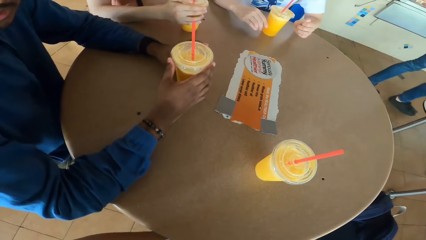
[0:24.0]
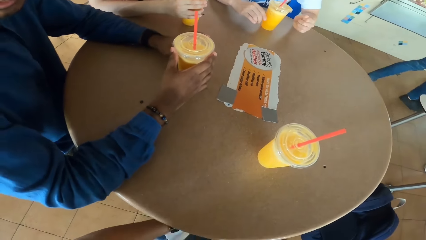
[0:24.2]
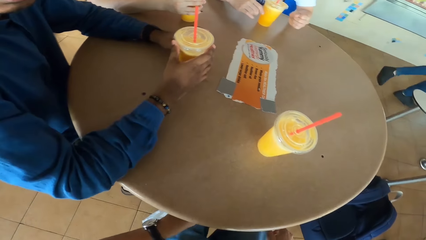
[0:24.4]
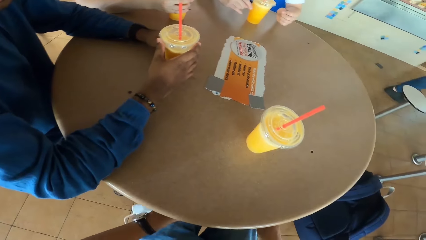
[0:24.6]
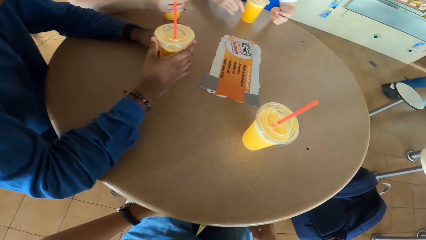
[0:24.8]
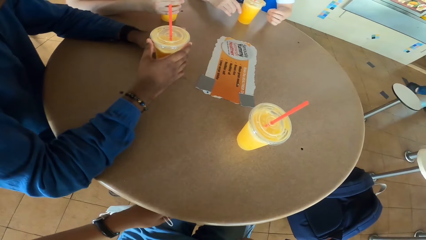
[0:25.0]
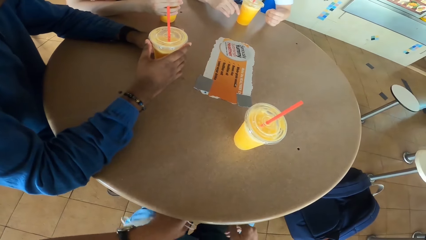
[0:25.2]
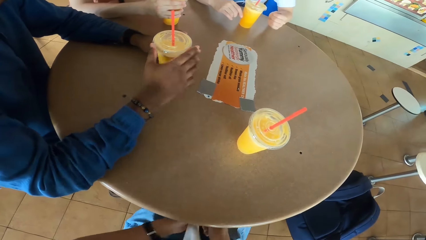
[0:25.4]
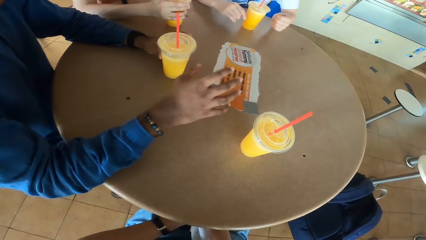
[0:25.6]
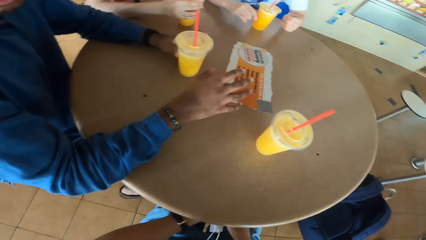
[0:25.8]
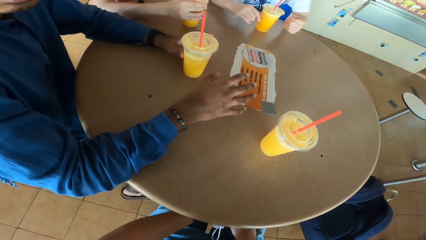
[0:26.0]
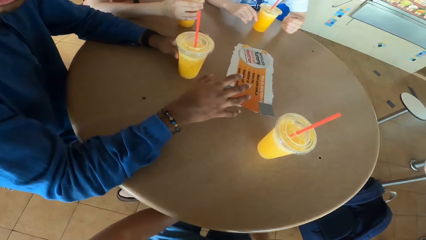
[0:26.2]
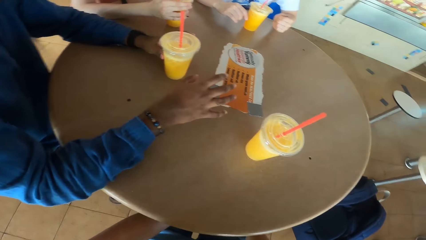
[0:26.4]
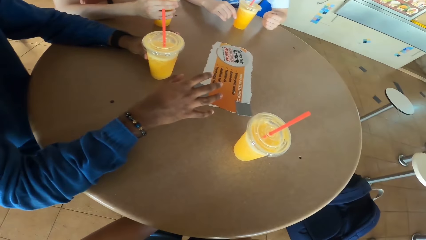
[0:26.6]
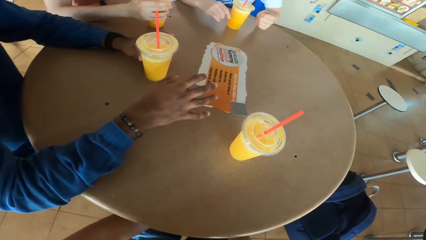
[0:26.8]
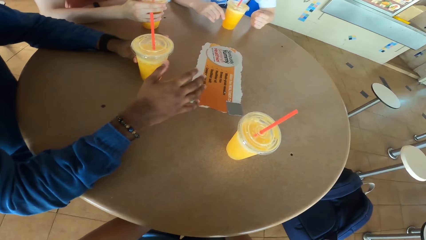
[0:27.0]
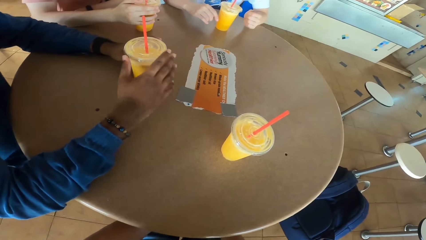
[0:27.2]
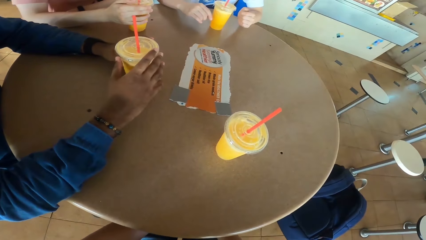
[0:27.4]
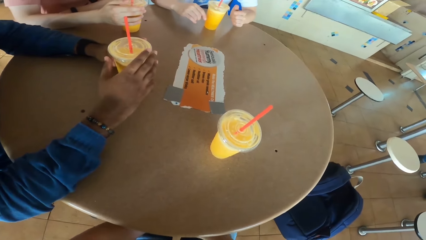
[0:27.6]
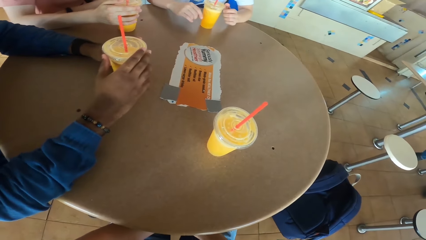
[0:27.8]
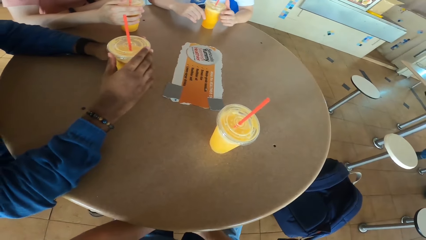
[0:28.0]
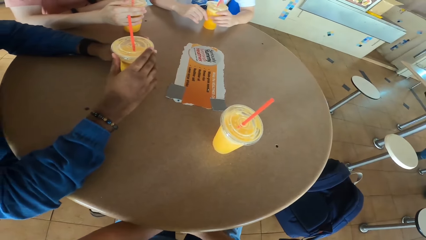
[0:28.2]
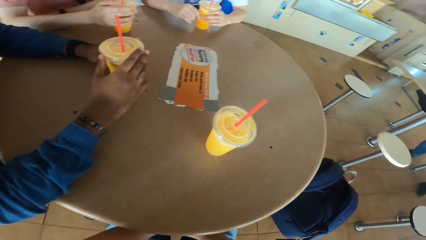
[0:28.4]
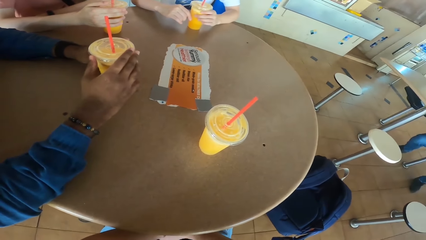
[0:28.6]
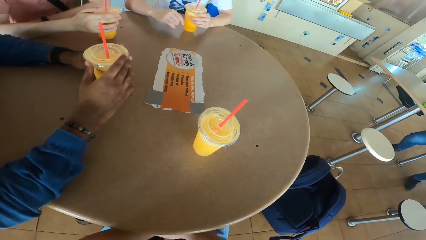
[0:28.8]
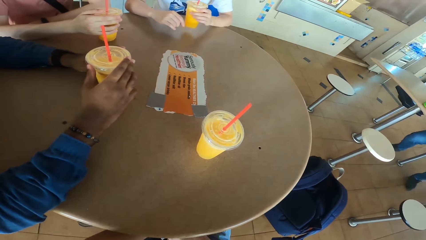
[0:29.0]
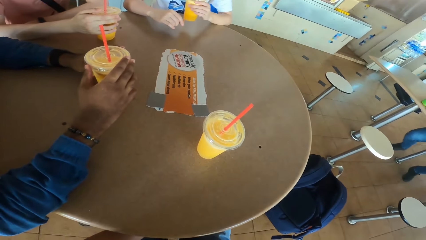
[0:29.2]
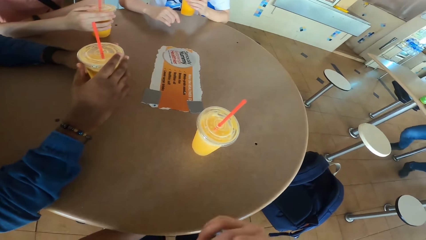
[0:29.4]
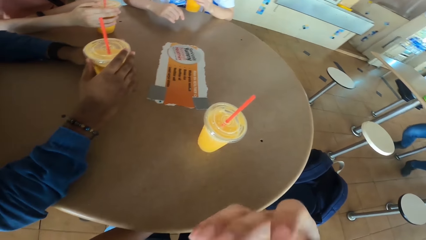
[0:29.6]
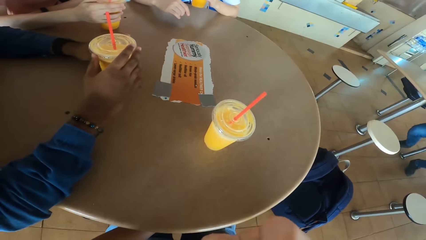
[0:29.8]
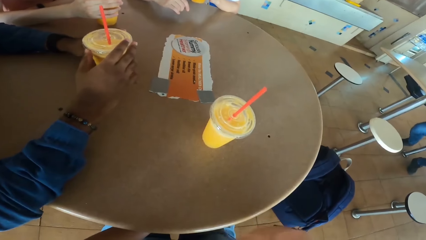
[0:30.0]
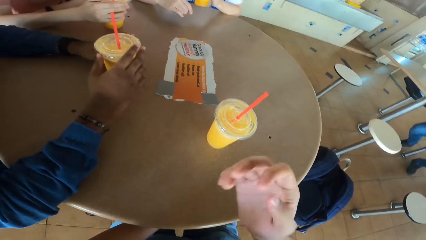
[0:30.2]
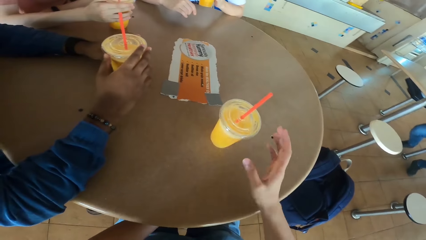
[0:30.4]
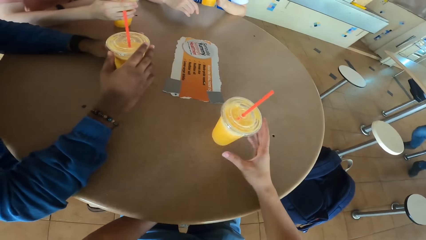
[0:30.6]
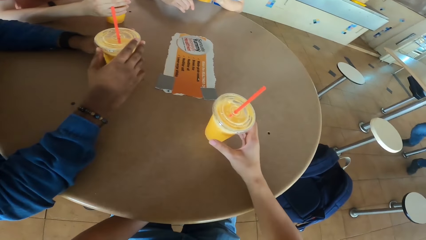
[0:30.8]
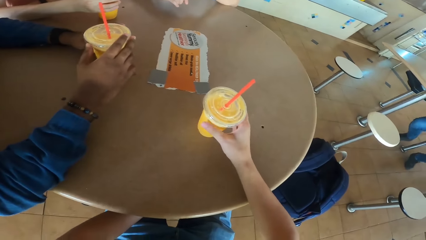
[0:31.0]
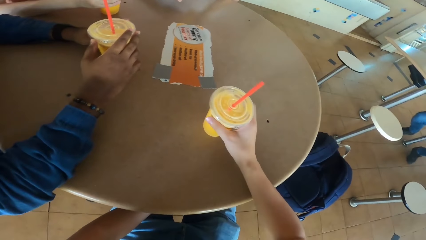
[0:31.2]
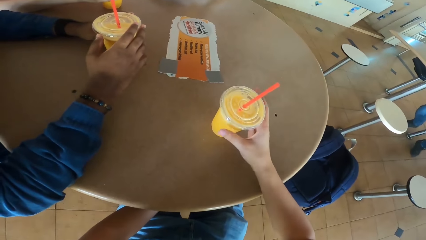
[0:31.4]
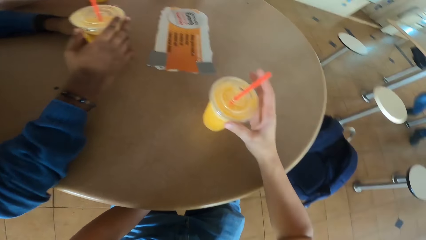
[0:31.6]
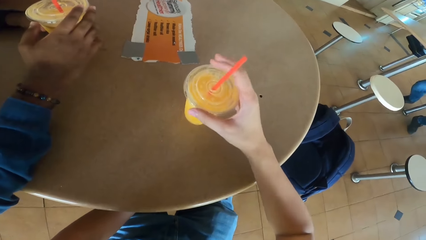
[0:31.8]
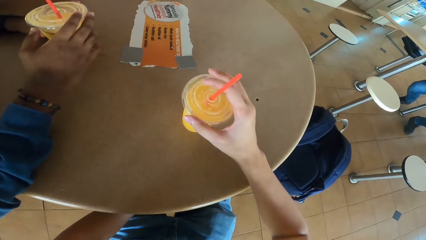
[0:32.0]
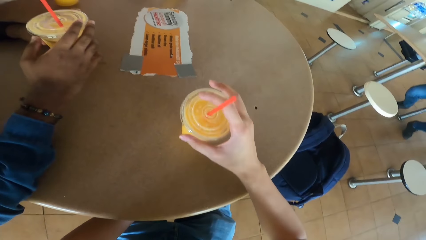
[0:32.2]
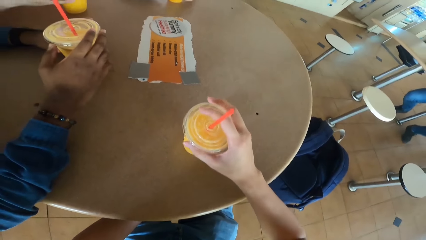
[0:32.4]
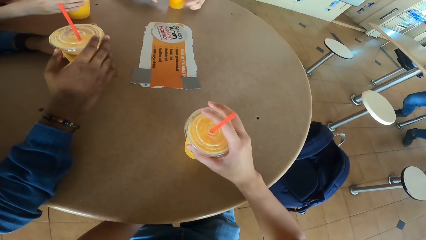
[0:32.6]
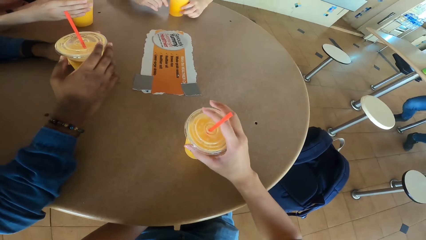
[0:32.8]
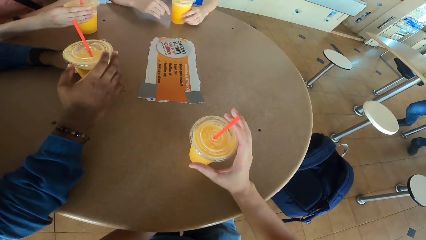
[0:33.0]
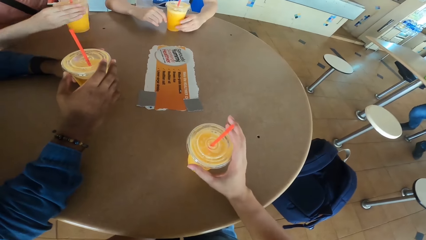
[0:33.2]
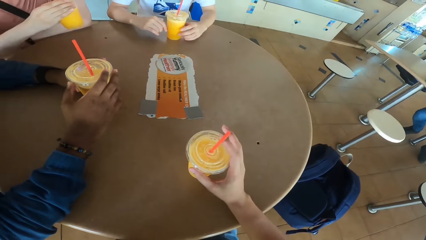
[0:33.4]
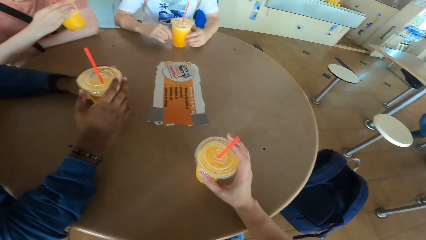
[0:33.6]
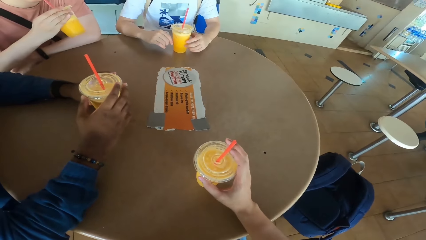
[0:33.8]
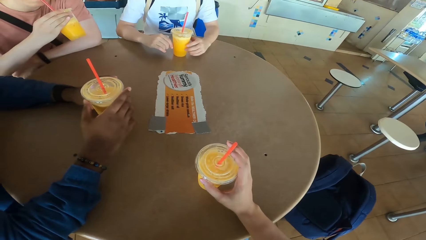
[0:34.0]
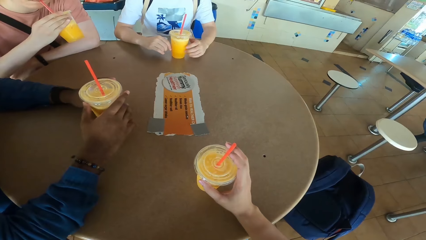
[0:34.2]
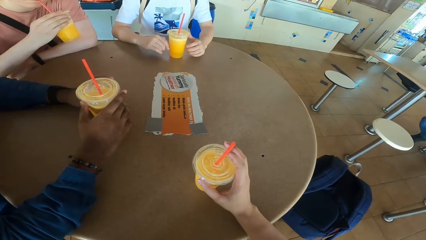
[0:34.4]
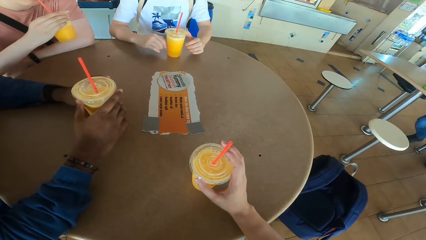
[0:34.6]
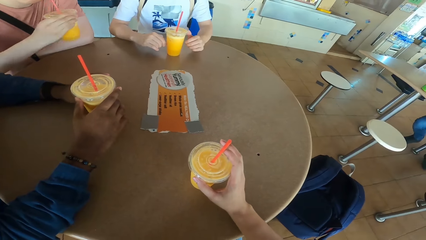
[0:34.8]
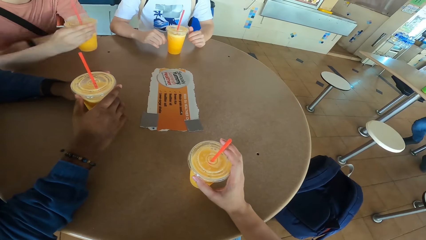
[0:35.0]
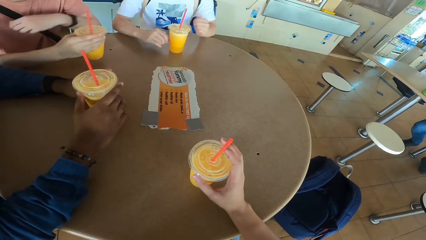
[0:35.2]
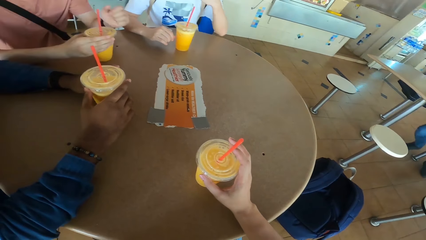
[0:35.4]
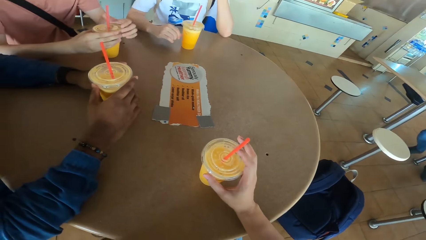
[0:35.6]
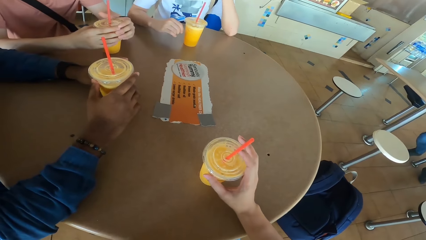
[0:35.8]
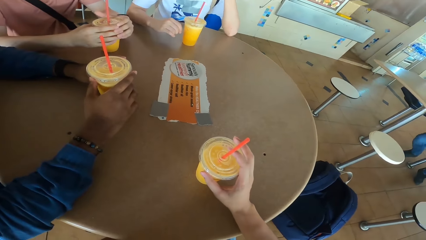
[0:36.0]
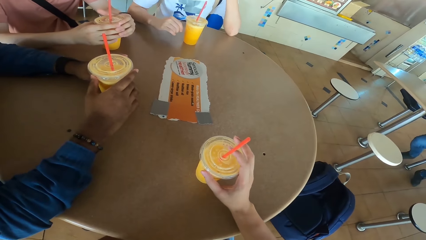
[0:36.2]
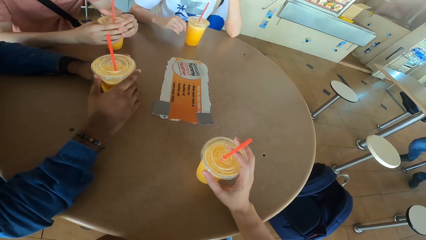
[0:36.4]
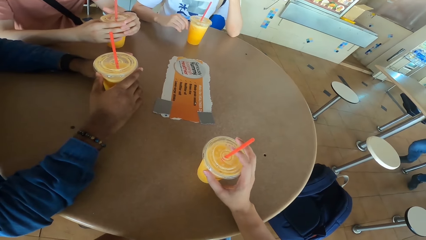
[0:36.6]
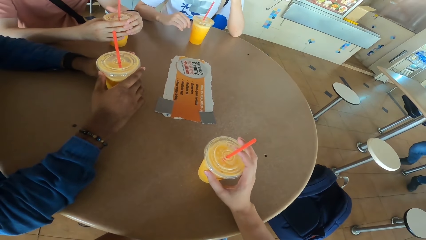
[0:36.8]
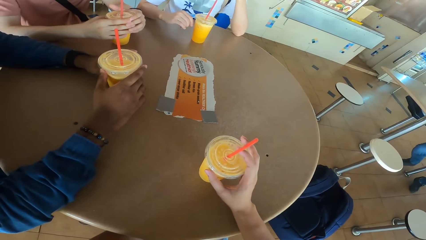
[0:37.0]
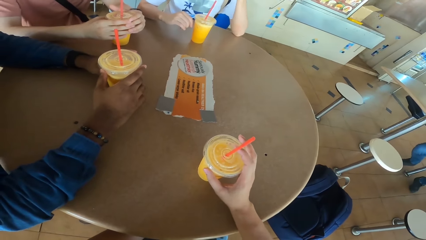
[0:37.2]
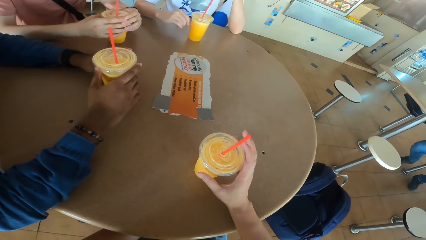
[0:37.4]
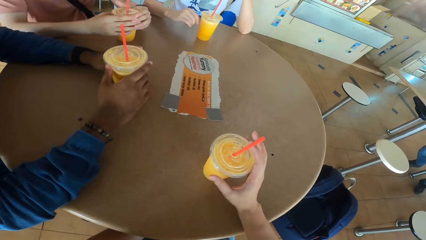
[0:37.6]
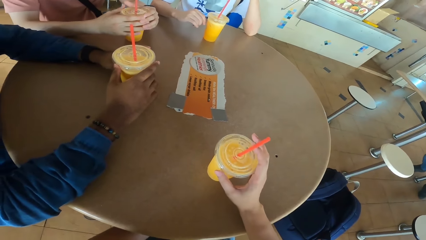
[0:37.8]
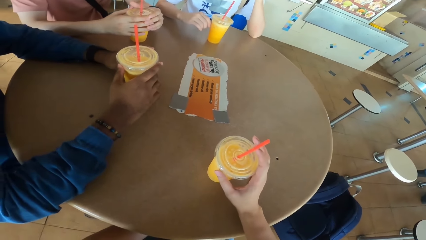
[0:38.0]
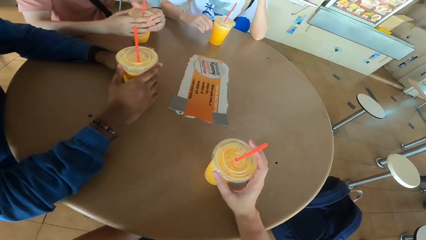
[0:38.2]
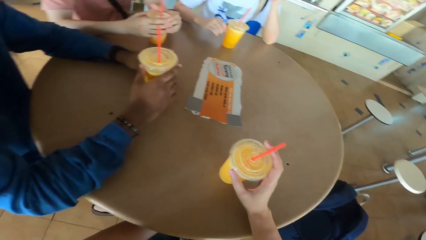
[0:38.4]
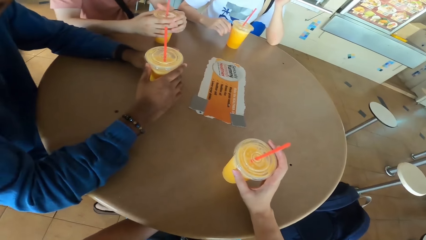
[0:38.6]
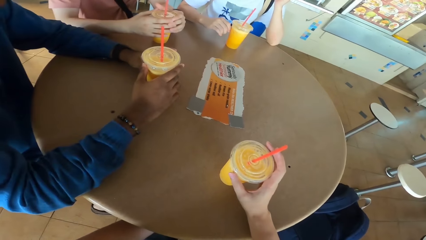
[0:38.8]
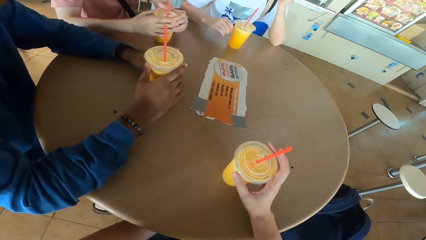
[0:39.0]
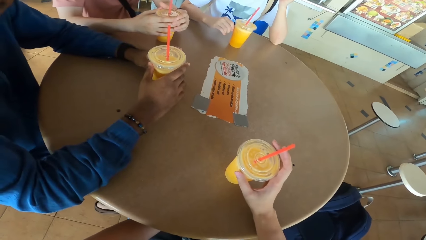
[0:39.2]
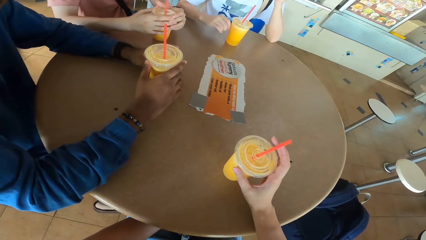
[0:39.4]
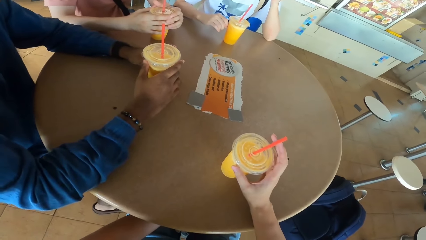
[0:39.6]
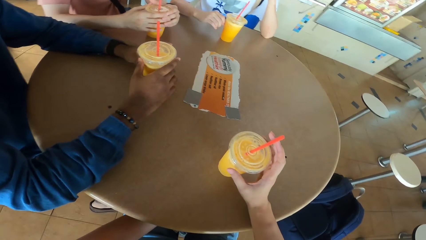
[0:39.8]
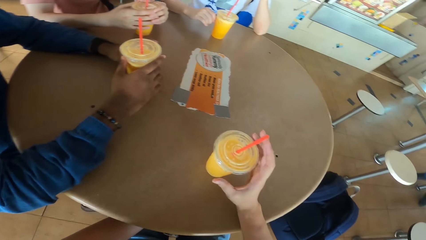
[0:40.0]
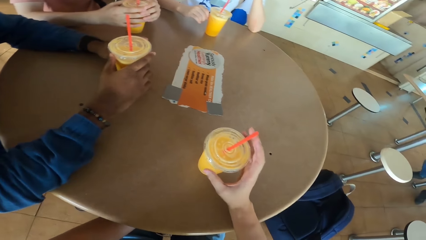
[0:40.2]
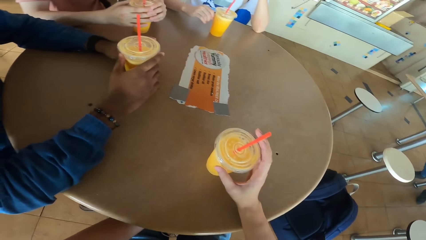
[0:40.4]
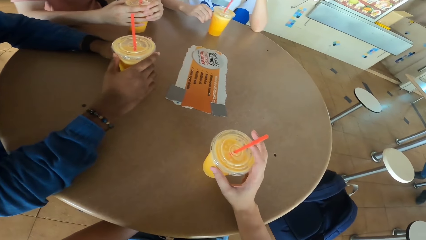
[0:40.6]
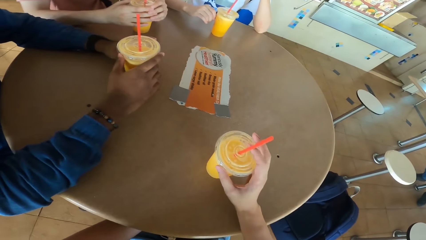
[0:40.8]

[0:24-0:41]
A man walks around the restaurant. The camera wearer converses with another man. The second man holds the tumbler. The camera wearer gestures with his hand. He talks to the second man. A third man lifts the tumbler. The camera wearer moves the tumbler and holds the tumbler. He touches a juice can on the table. A fourth man picks up a juice can from the table and sips juice from the can. He places the juice can on the table. He holds the tumbler with both hands. The third man puts his hand on the shoulder. The second man holds a juice can. The camera wearer converses with the second man.
